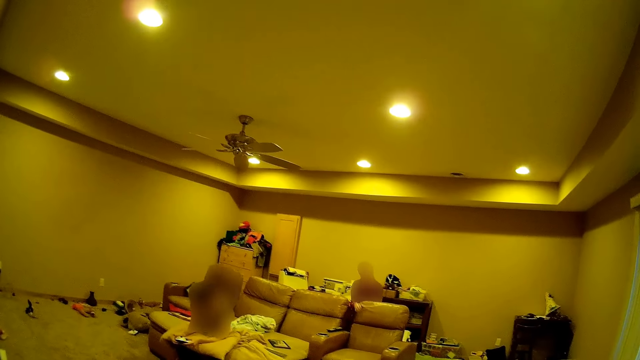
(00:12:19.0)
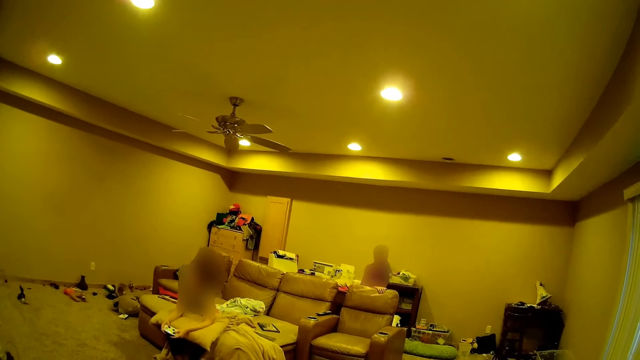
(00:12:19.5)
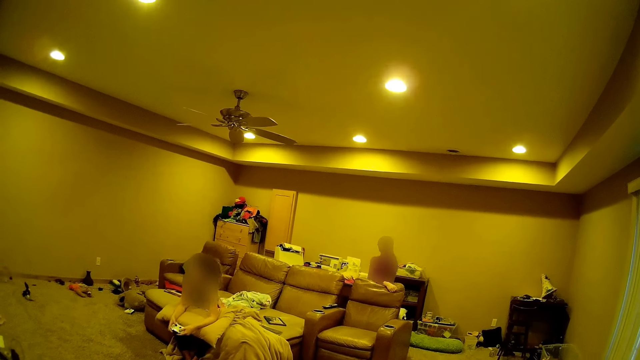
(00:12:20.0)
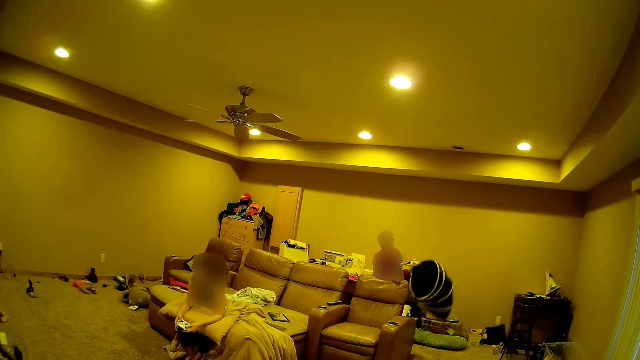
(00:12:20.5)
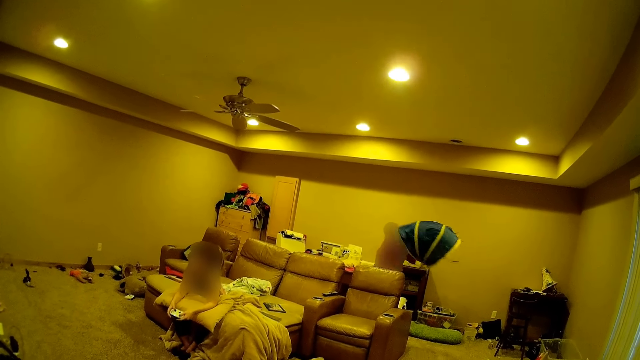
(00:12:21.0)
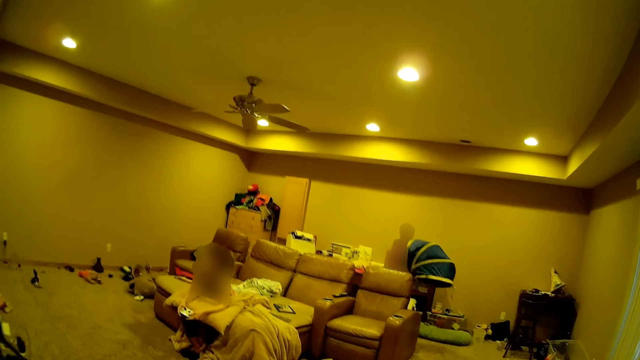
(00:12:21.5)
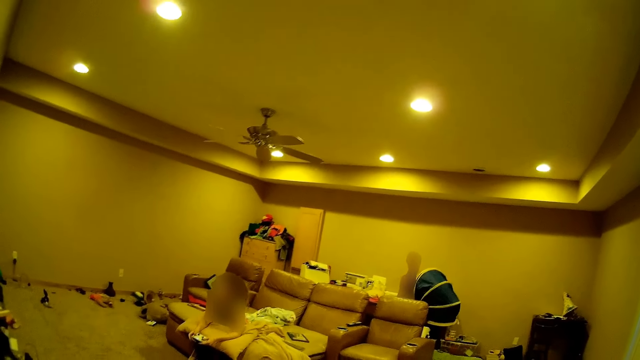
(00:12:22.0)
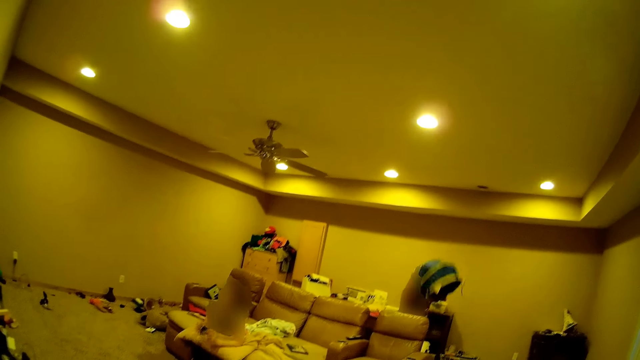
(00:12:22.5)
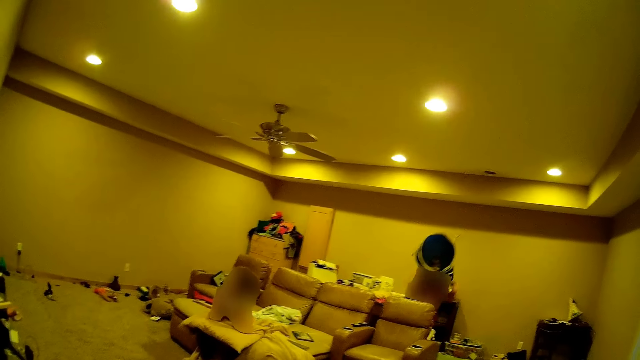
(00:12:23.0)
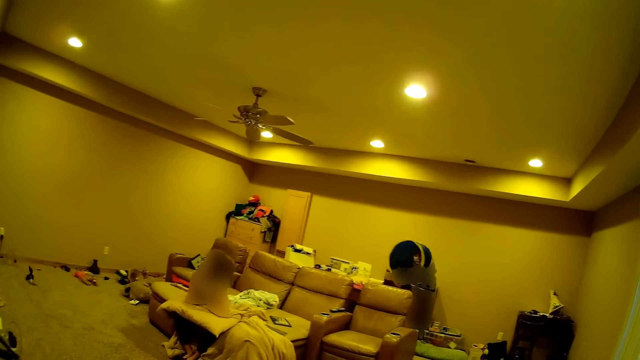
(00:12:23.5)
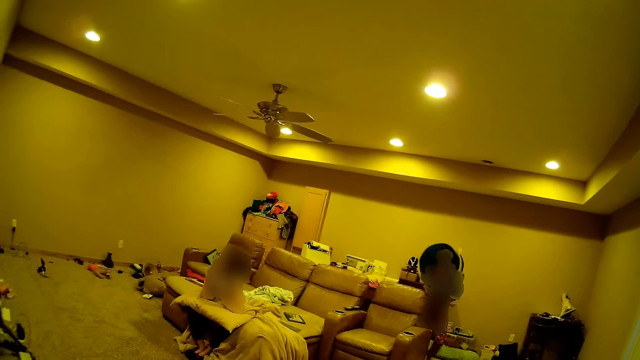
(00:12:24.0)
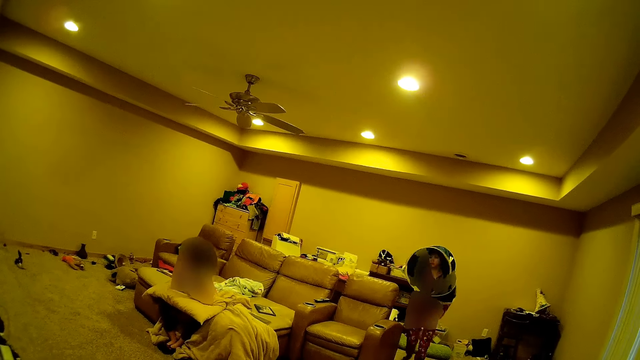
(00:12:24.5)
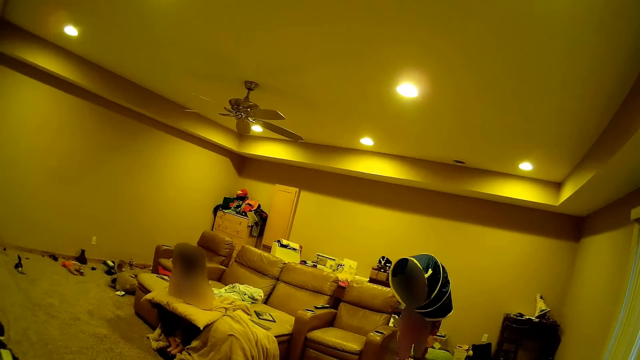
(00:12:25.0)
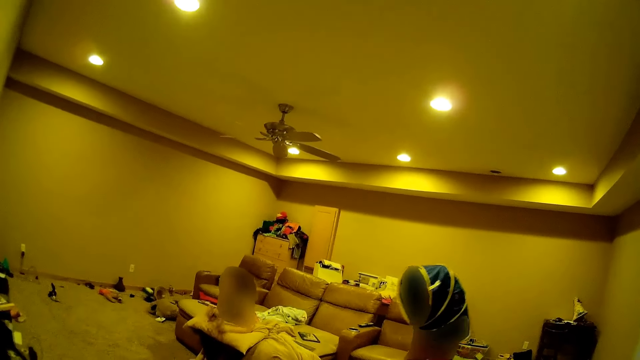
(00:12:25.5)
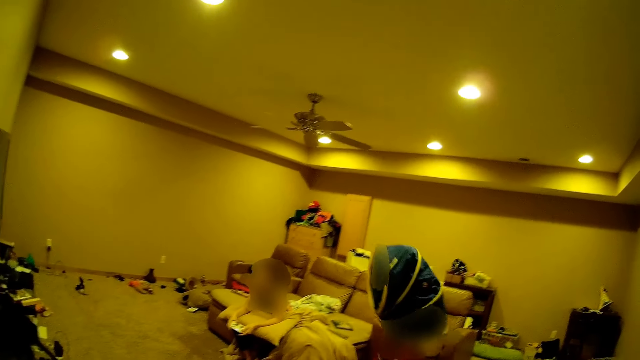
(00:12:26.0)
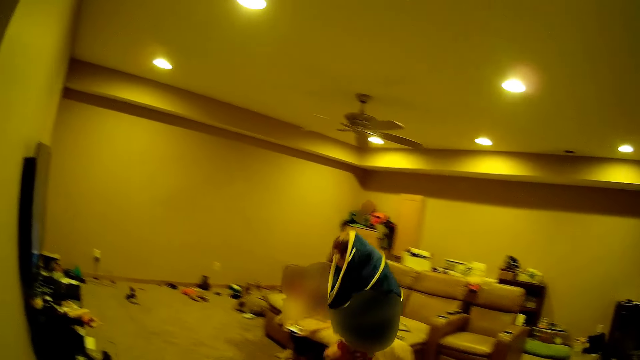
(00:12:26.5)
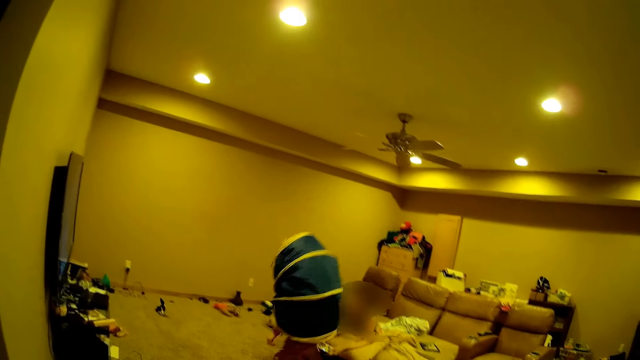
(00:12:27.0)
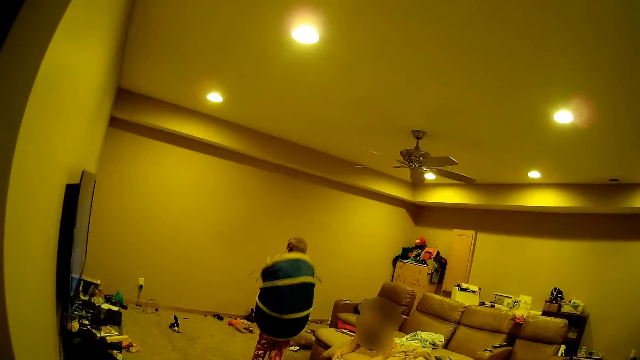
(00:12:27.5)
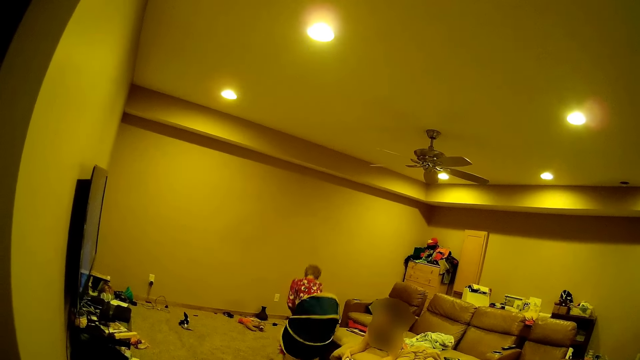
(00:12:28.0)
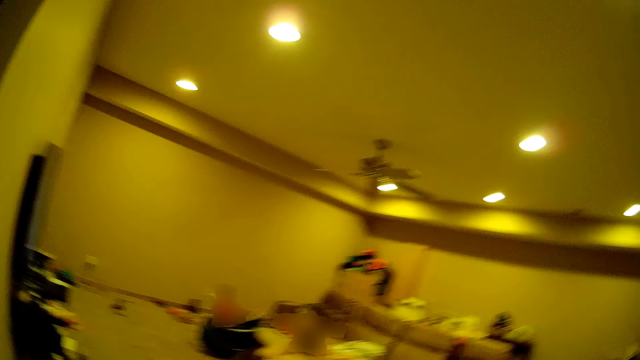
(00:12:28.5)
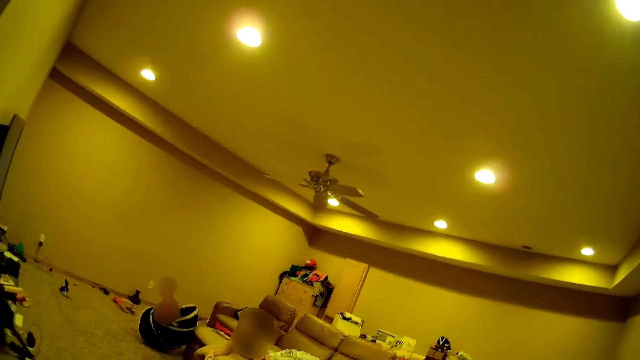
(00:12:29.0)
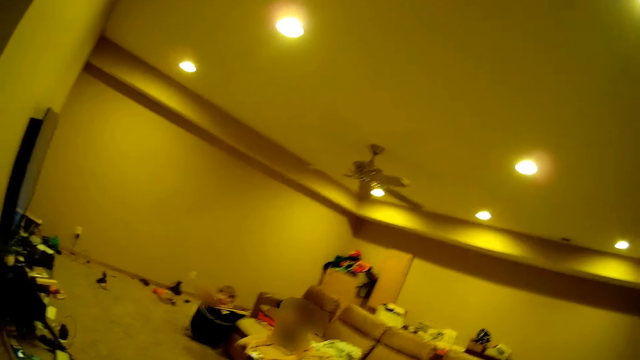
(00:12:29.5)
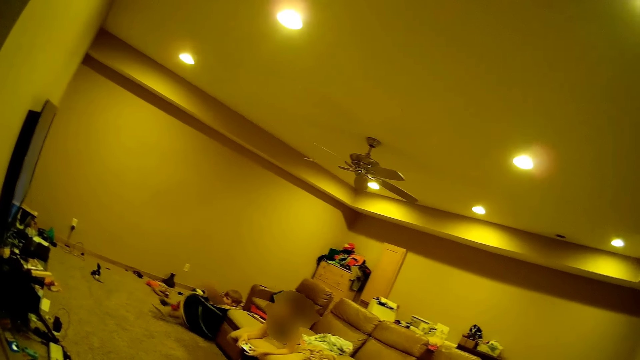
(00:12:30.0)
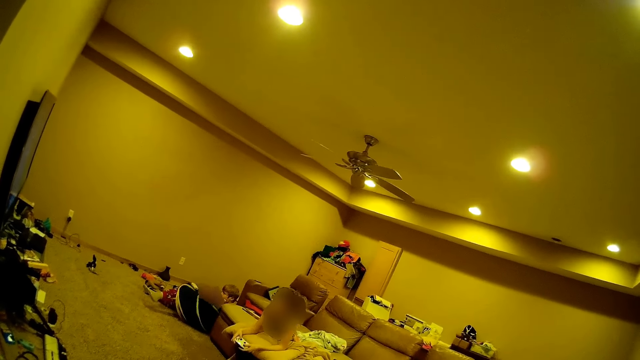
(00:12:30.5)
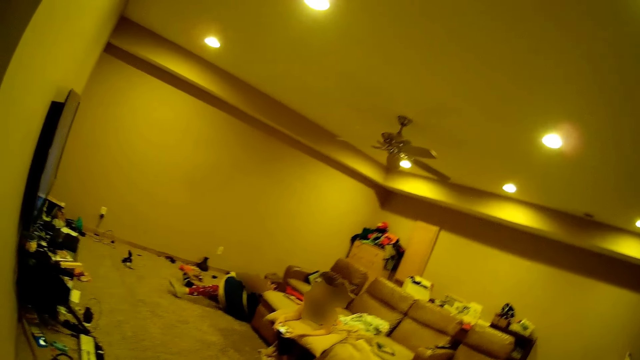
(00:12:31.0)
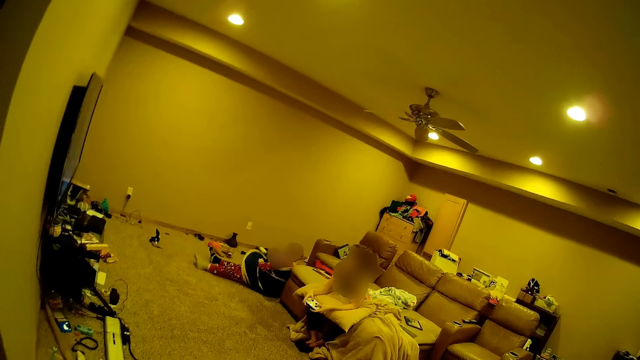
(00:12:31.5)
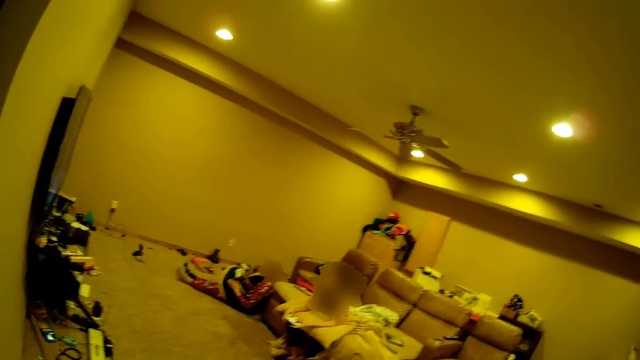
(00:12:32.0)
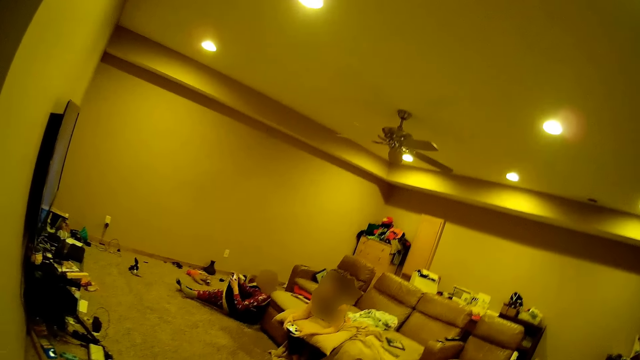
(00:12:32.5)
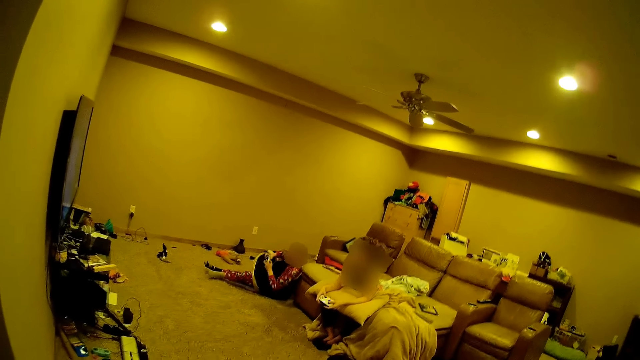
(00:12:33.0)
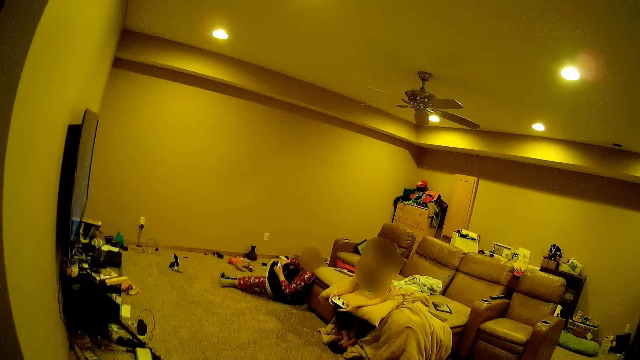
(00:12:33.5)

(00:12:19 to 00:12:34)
The boy picks the bag, inserts the bag on his head, walks across the house and sits down. The camera wearer looks around.

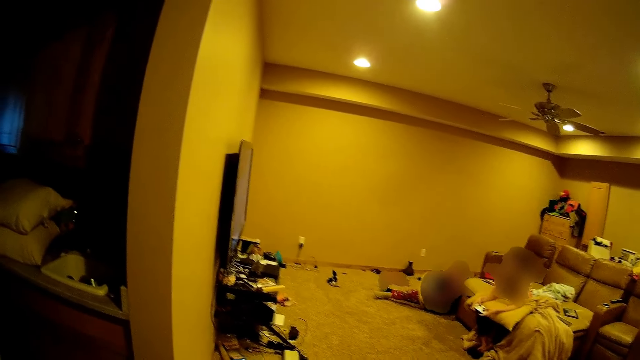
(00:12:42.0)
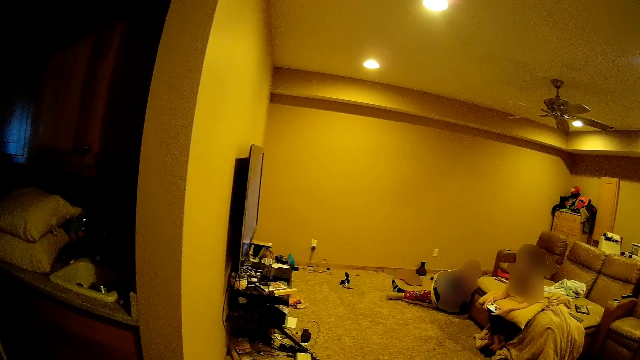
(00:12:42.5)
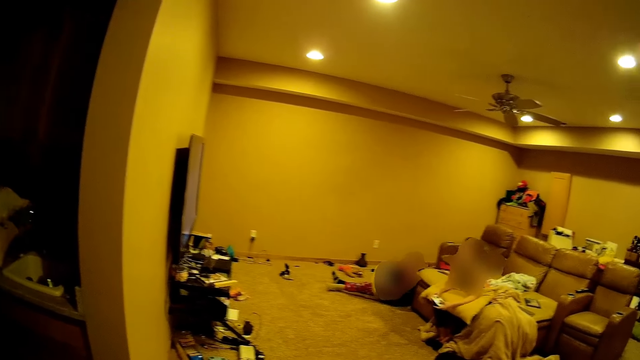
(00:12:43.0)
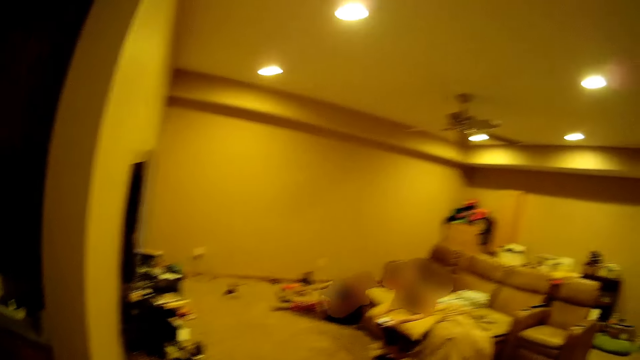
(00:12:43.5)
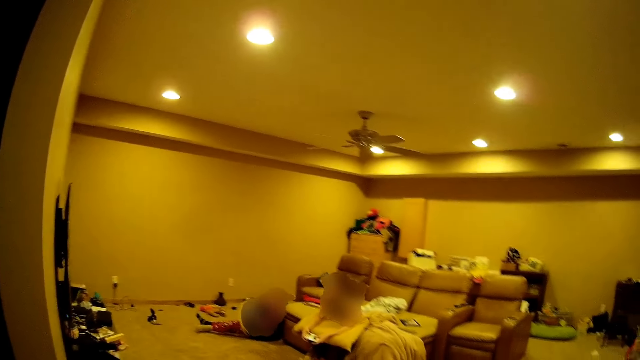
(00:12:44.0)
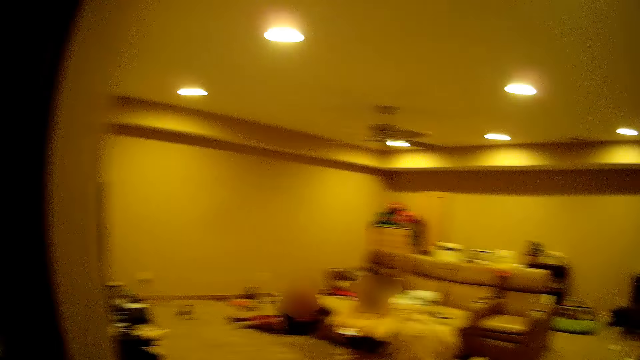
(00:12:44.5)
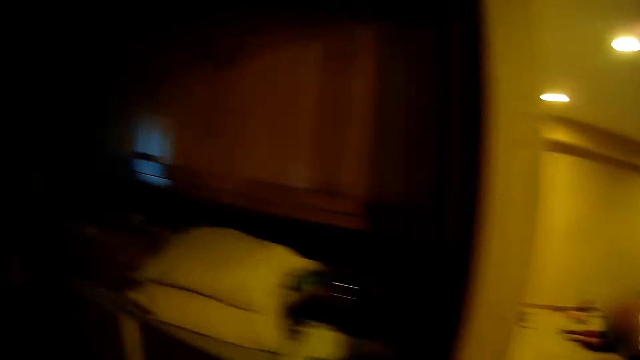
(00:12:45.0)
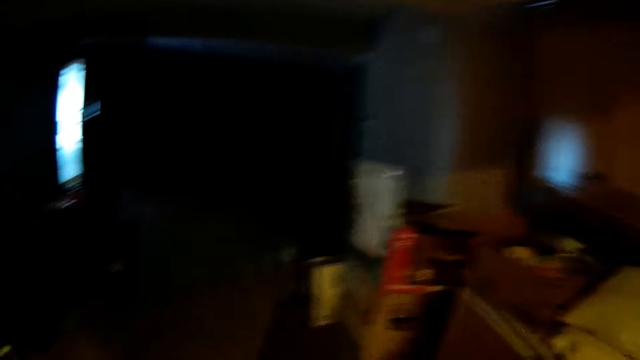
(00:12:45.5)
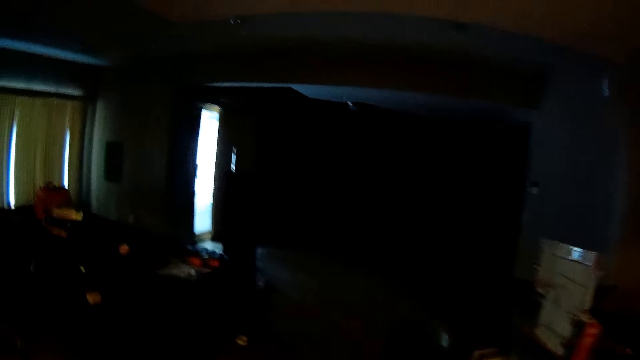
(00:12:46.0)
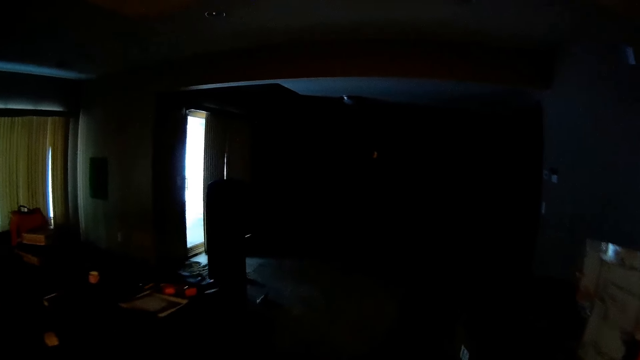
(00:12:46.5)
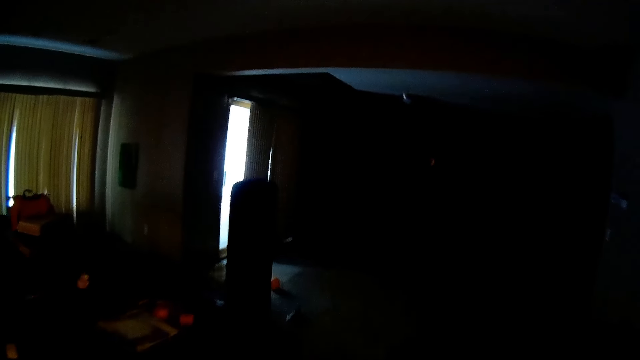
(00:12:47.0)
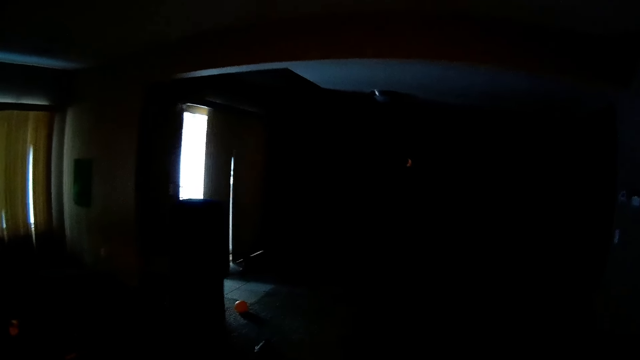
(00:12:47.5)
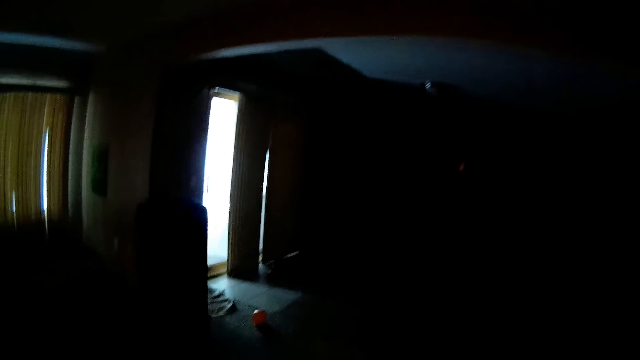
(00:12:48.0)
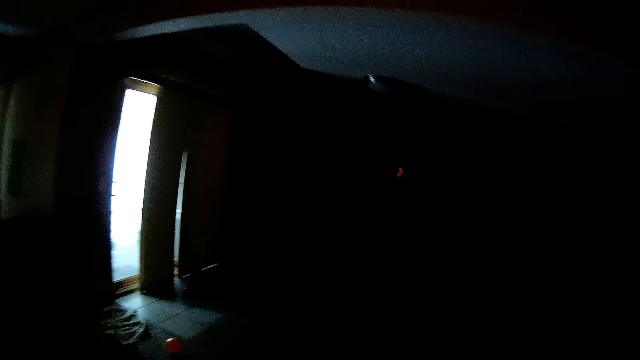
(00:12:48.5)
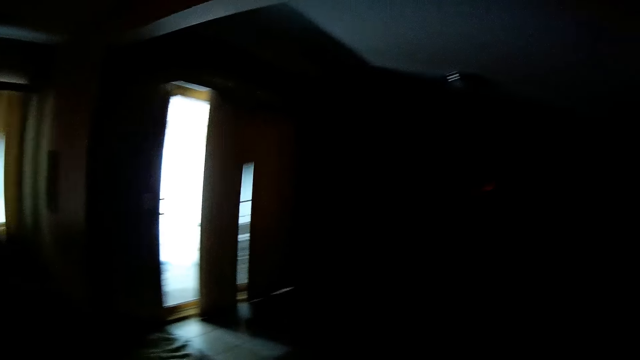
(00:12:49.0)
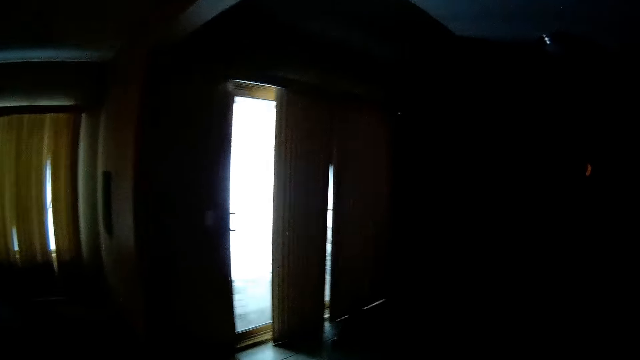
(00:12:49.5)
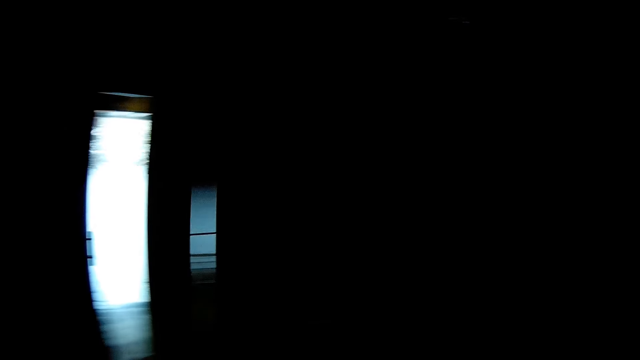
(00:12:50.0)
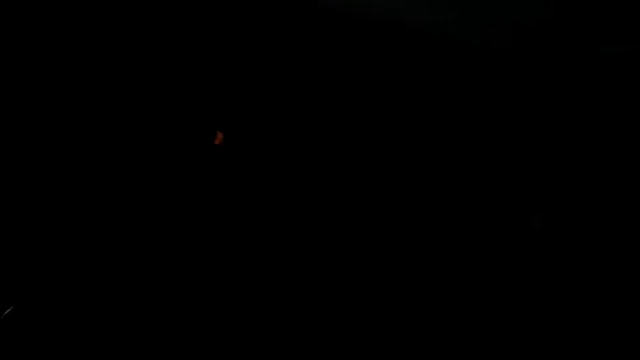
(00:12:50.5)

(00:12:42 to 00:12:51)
The camera wearer walks away from the living room. They walk around the house.
